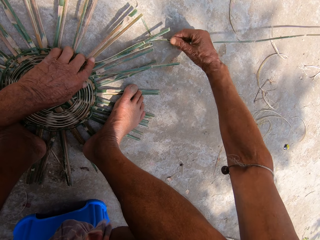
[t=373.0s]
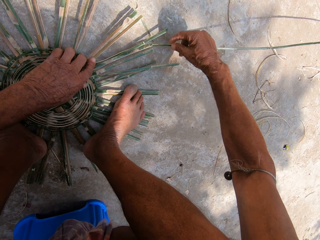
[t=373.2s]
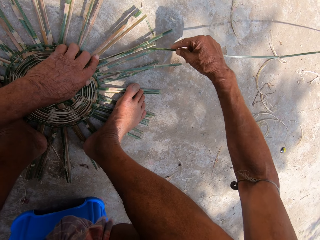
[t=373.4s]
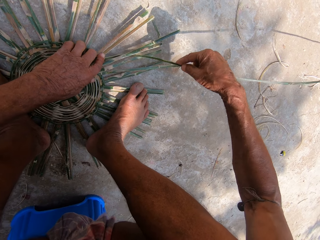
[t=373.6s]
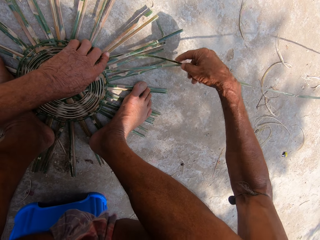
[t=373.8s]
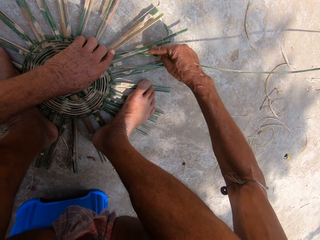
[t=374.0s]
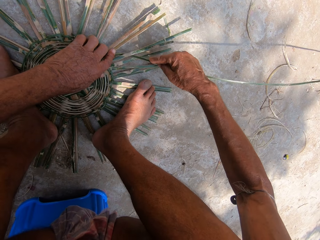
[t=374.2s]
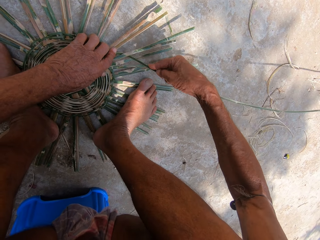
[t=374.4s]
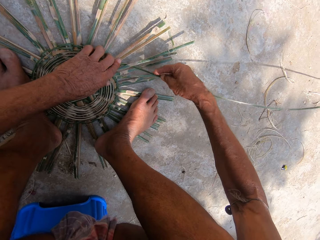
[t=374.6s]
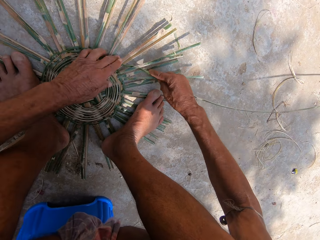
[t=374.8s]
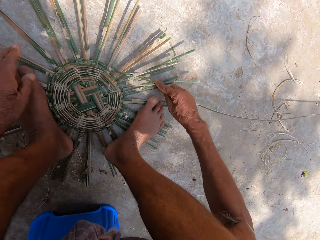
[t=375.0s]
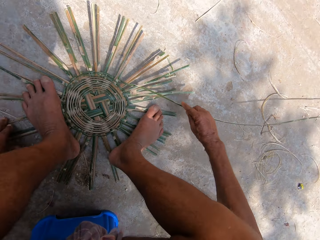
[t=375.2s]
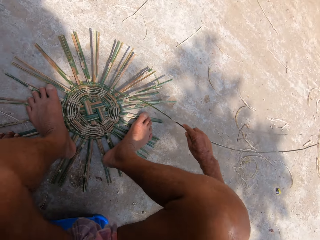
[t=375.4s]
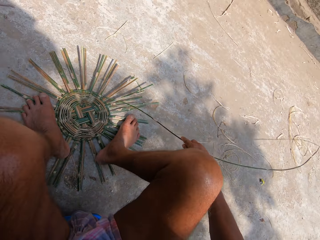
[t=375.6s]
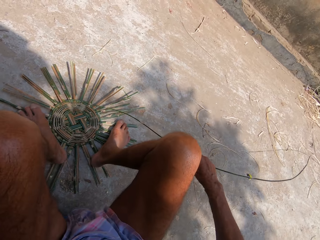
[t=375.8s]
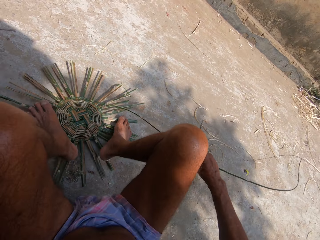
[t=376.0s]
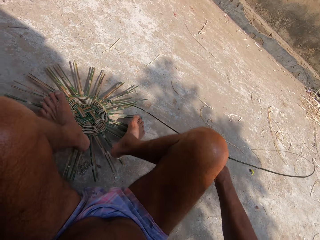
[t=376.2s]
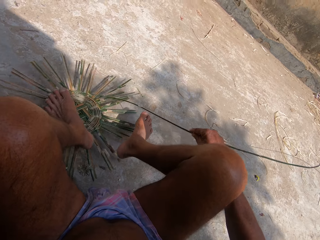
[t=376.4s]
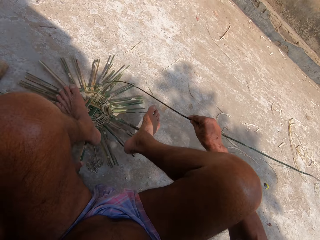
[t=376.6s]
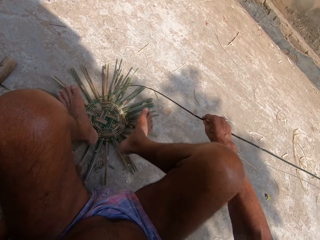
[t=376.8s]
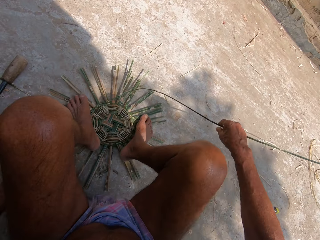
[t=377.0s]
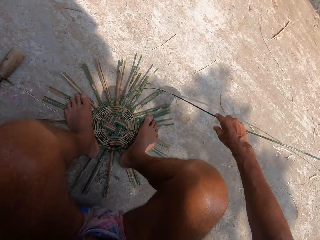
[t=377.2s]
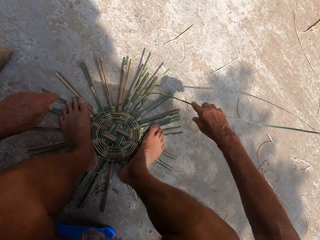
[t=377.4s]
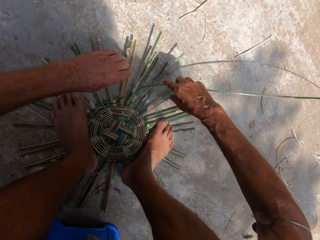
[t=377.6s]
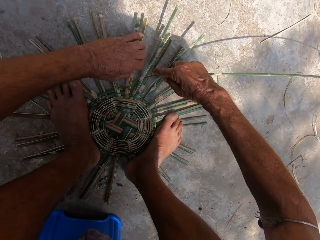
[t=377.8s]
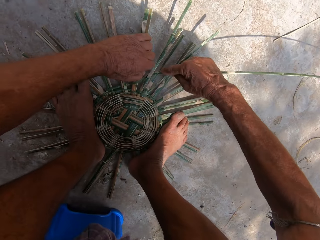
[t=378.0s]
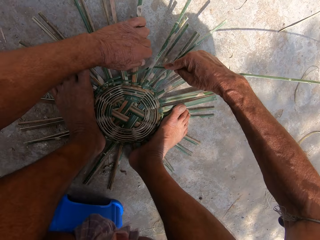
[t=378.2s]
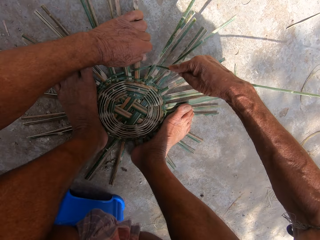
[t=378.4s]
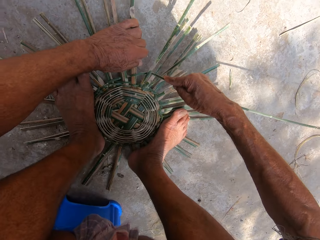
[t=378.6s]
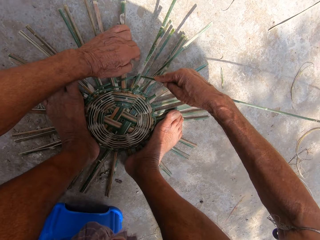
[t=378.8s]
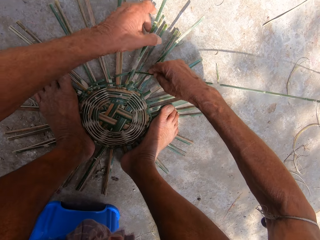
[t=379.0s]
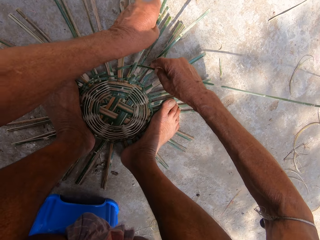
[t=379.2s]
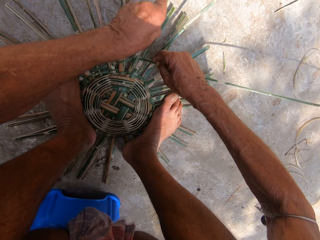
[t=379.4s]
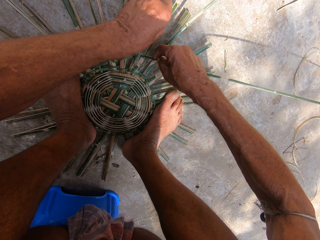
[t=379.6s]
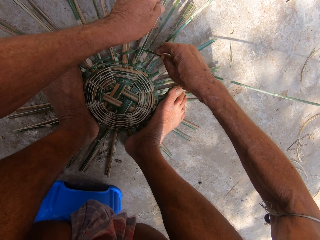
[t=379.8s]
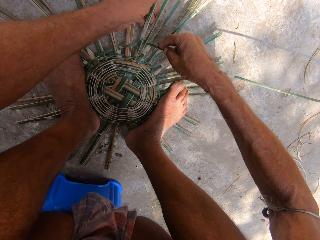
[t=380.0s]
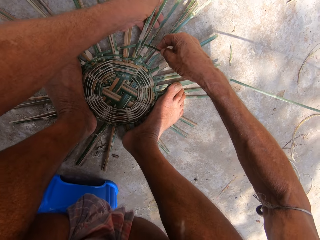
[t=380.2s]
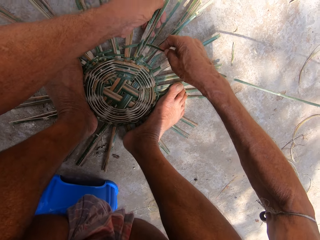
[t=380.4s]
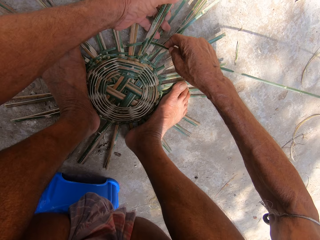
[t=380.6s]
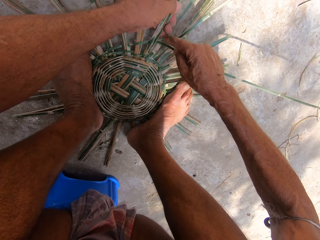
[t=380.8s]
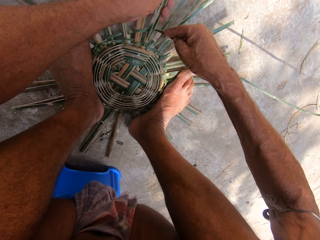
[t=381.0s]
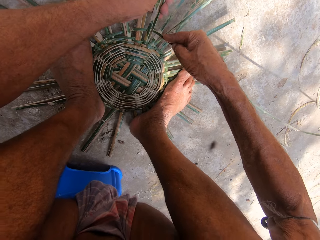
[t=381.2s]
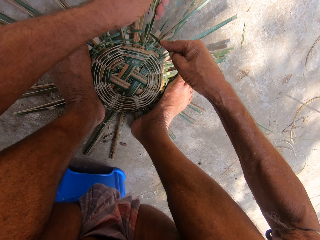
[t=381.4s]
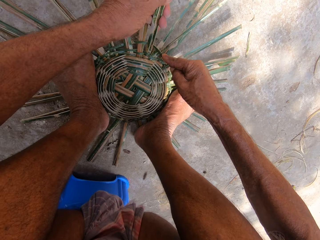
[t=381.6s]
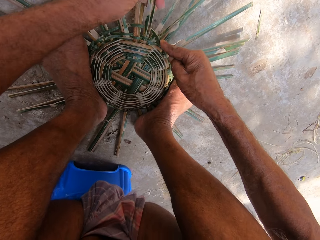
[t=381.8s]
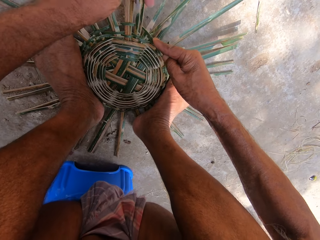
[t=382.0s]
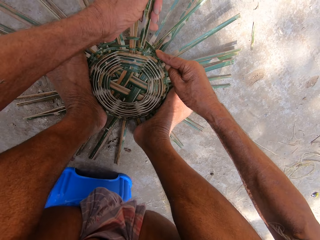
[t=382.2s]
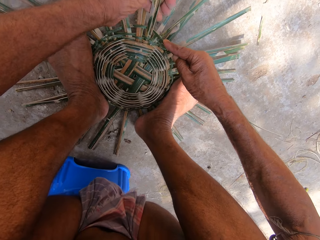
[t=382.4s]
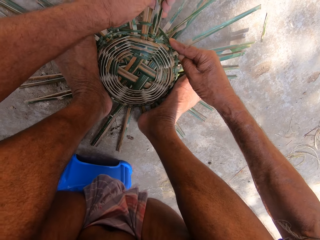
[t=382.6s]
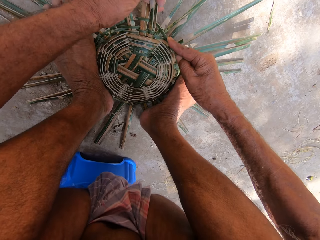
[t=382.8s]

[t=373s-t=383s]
The camera wearer adjusts both legs on the basket on the floor. He adjusts the basket on the floor with his left hand. He weaves the basket with bamboo strips on the floor with both hands.

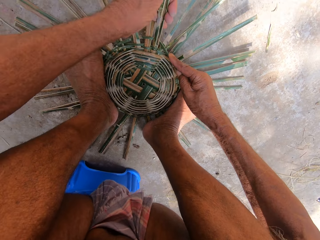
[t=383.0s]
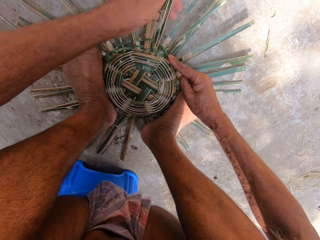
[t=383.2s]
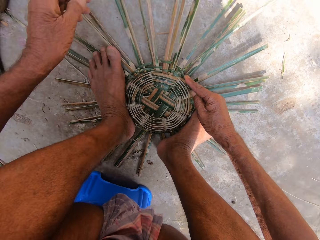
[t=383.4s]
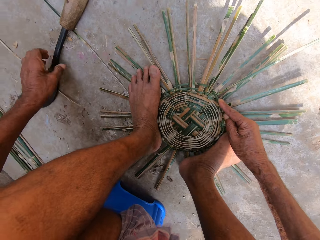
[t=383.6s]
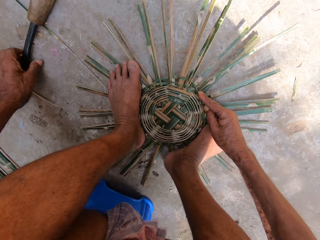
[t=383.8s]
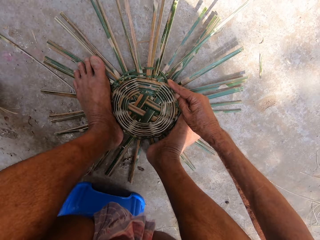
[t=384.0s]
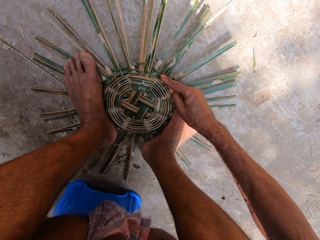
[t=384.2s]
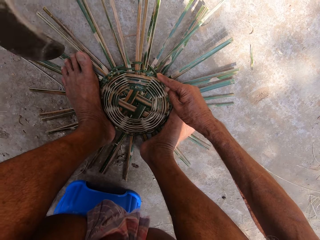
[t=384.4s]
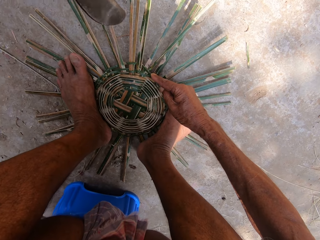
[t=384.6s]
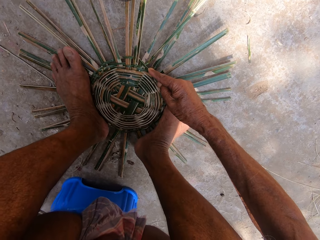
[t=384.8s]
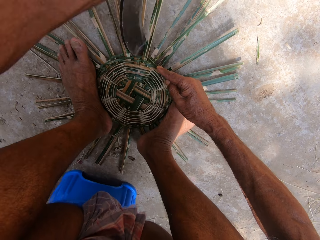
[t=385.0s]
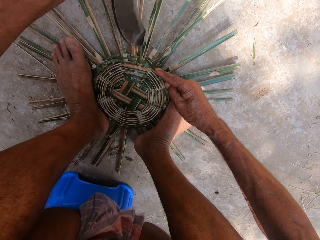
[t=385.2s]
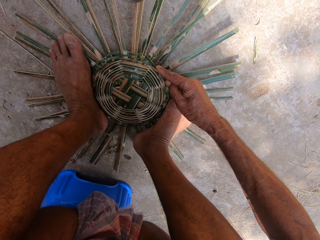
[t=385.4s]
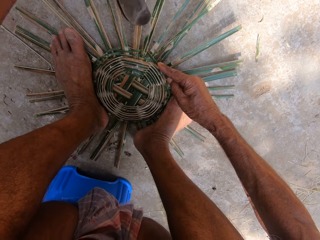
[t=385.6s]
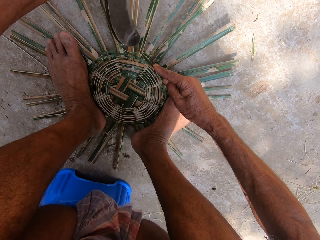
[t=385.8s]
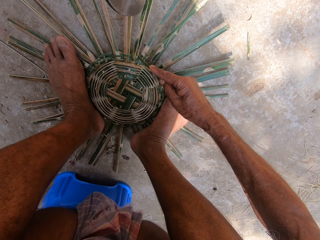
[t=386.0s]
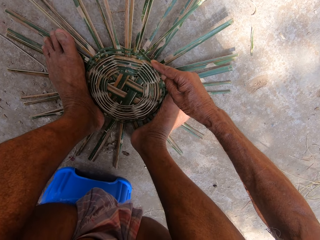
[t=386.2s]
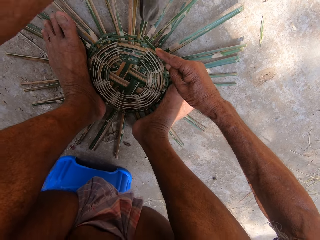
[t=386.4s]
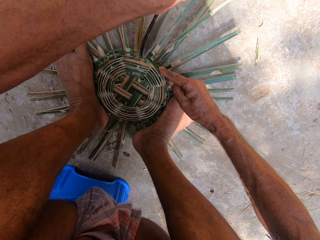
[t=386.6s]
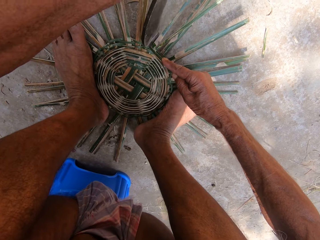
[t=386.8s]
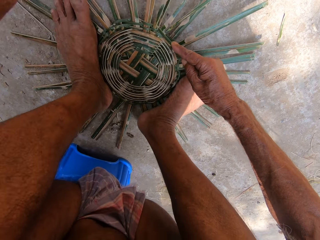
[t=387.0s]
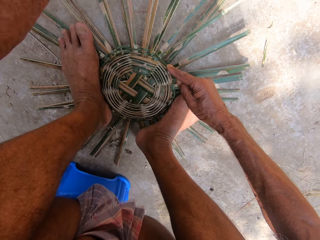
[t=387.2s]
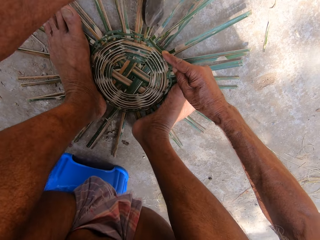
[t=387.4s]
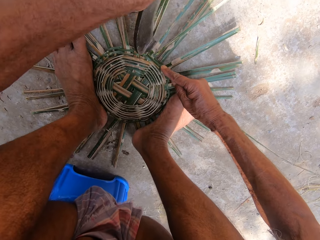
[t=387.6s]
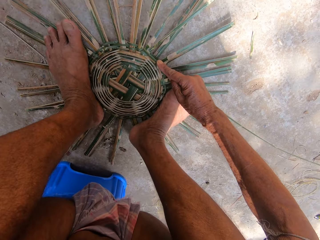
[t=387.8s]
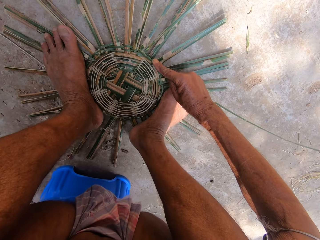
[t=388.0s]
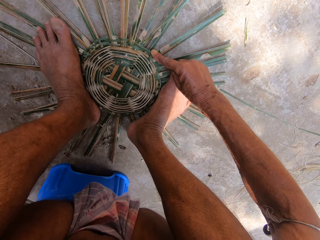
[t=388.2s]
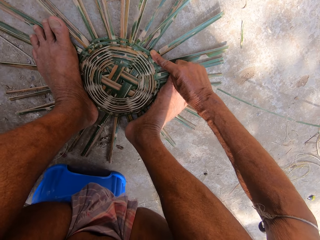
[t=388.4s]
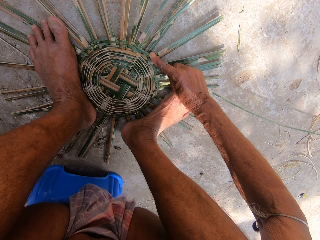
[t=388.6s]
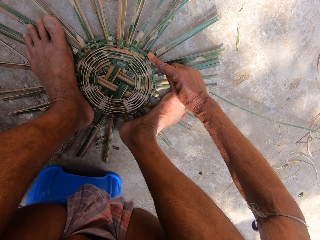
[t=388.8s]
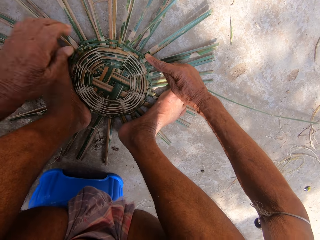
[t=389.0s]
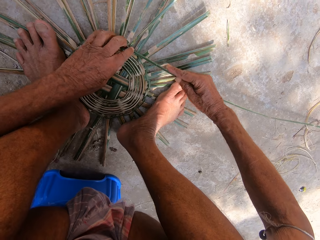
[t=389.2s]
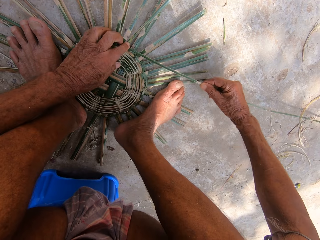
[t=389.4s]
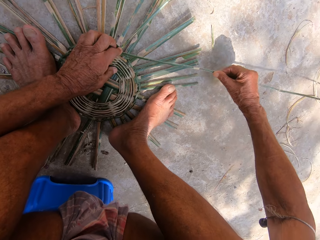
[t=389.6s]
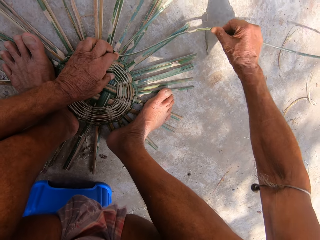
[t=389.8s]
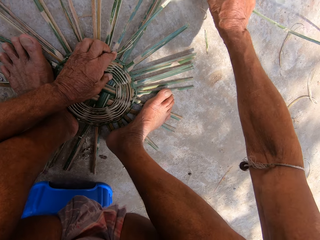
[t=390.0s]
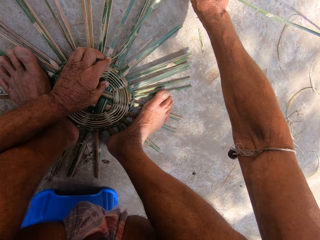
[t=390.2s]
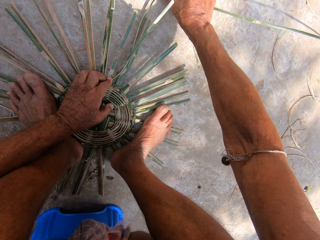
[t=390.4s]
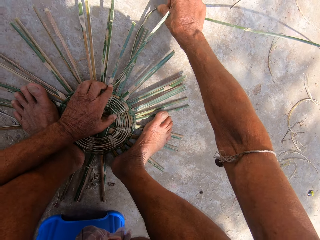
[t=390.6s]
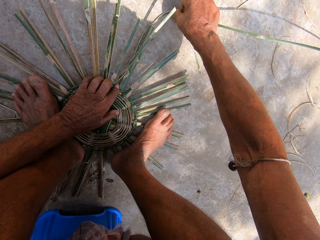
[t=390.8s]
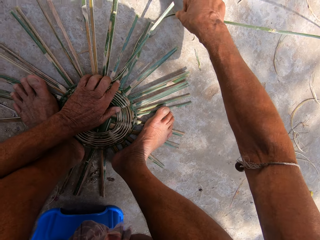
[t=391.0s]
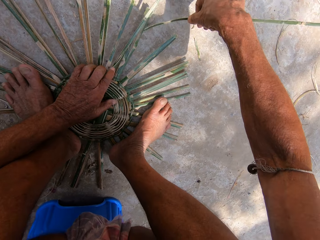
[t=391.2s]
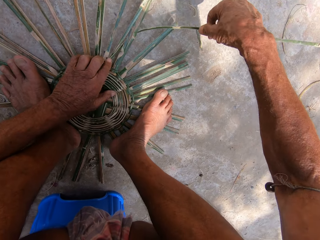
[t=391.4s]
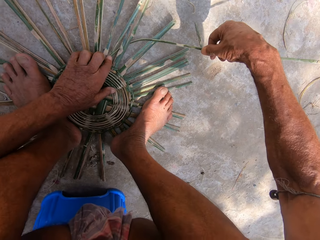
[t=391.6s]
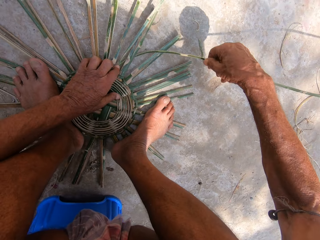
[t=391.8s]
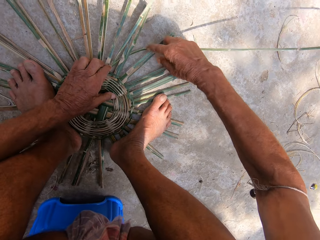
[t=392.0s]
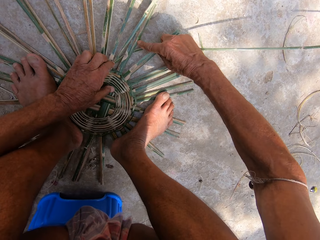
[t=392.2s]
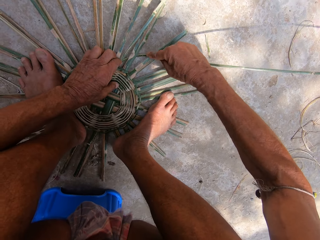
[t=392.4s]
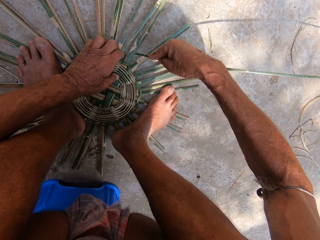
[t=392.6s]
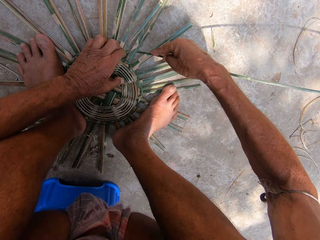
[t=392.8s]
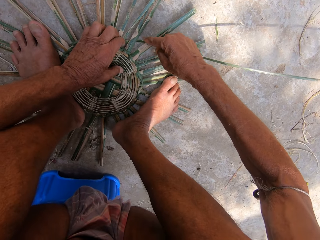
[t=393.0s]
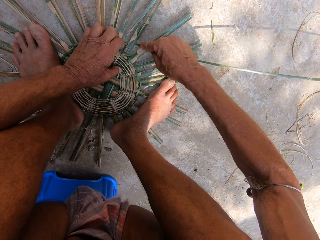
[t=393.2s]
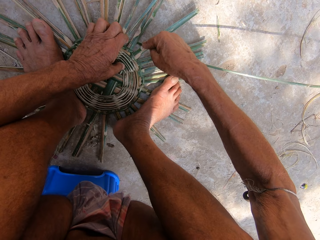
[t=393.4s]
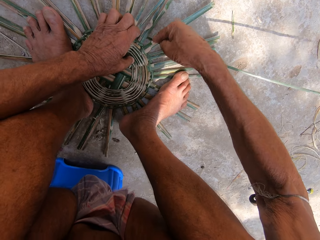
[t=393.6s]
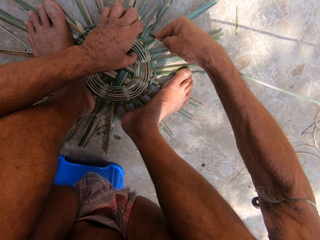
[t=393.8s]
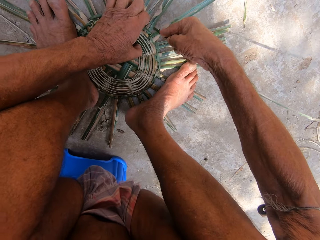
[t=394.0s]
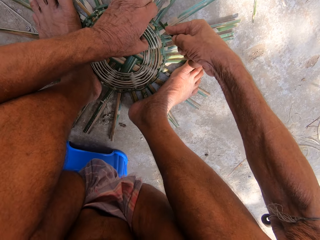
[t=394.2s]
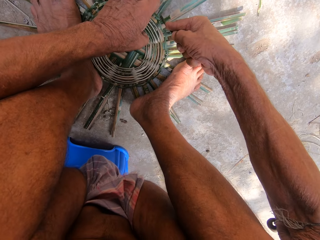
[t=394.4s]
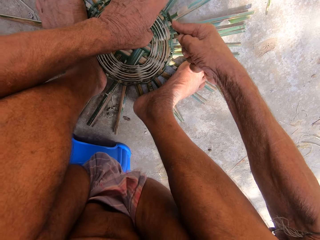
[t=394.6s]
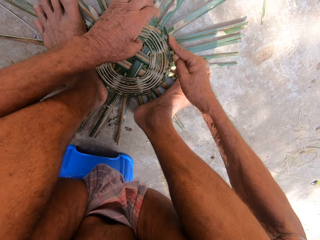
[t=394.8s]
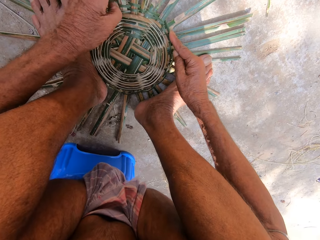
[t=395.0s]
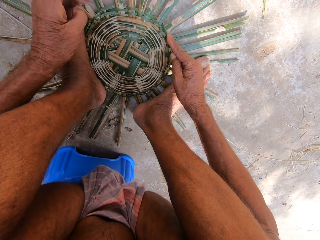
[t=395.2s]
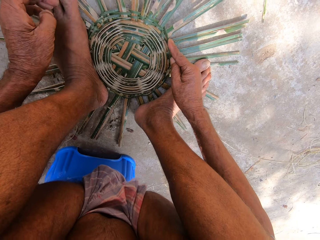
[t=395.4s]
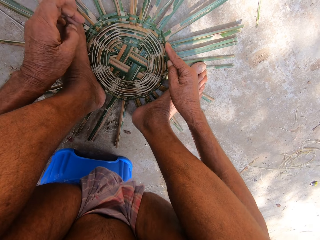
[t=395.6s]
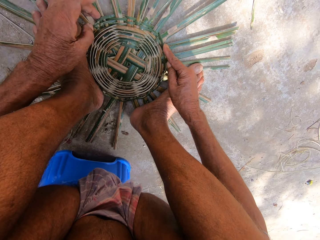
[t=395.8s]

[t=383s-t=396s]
The camera wearer picks the sickle from the floor with his left hand. He hits the basket on the floor with the sickle in his left hand. He drops the sickle on the floor with his left hand. He weaves the basket with bamboo strips on the floor with both hands.
